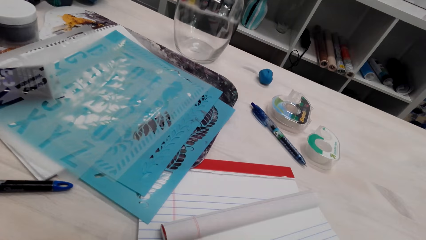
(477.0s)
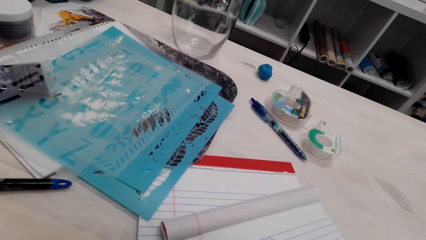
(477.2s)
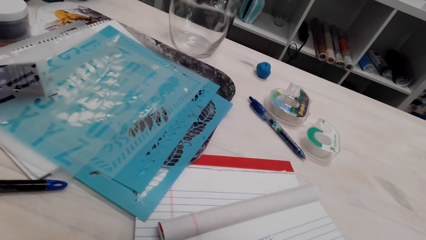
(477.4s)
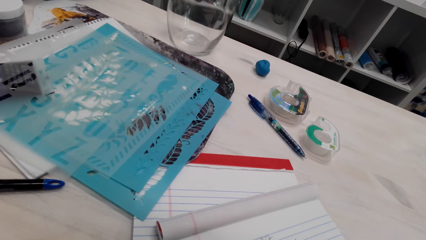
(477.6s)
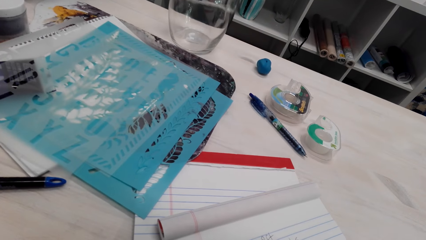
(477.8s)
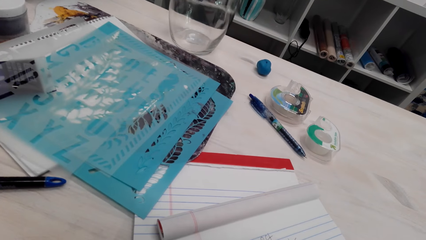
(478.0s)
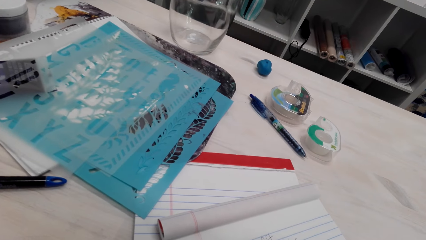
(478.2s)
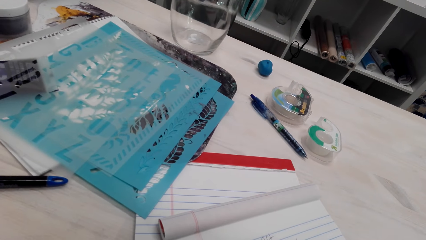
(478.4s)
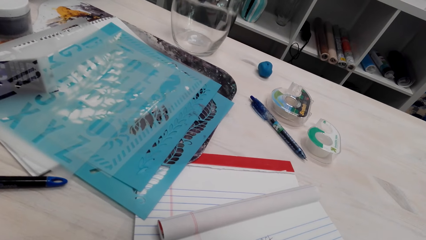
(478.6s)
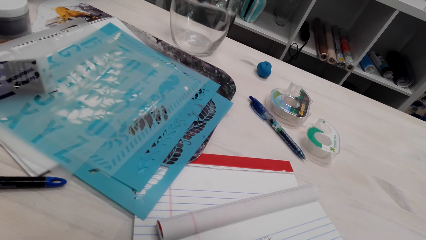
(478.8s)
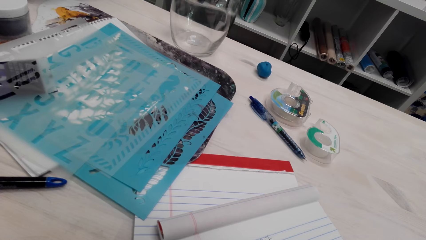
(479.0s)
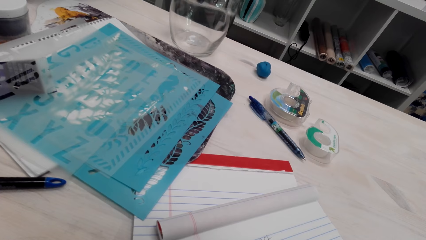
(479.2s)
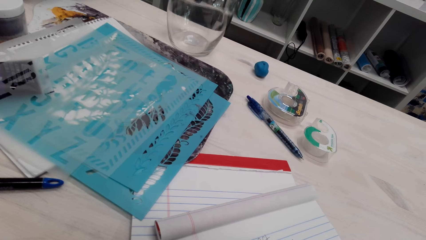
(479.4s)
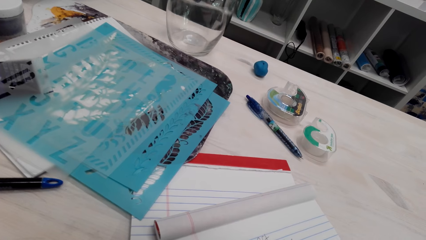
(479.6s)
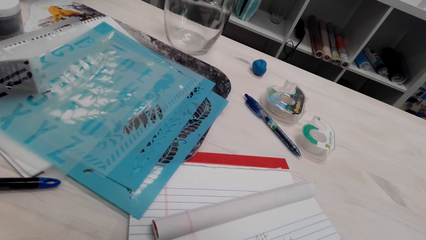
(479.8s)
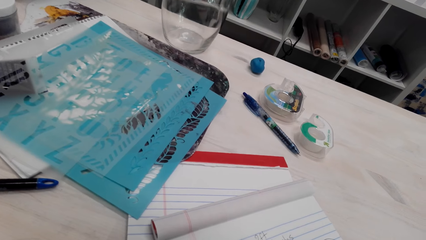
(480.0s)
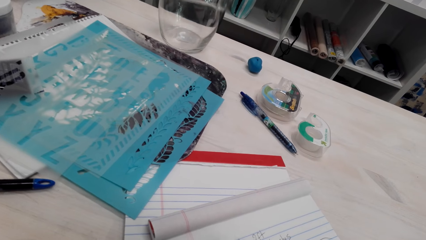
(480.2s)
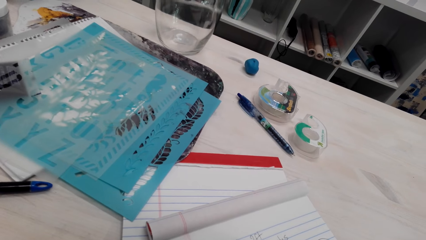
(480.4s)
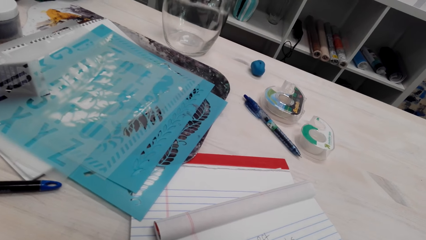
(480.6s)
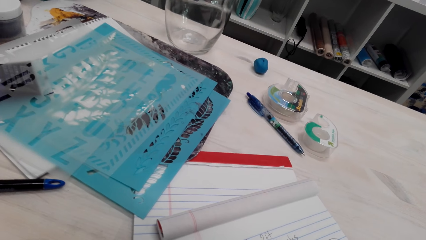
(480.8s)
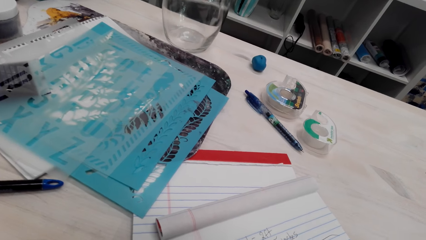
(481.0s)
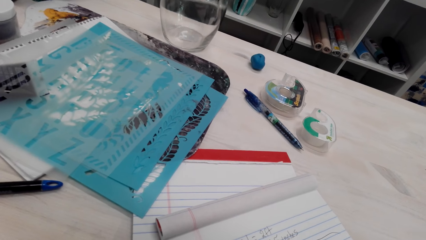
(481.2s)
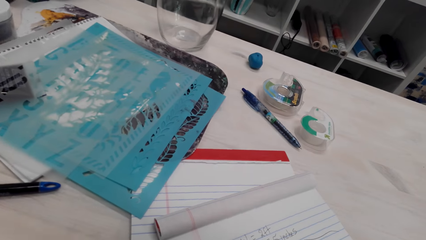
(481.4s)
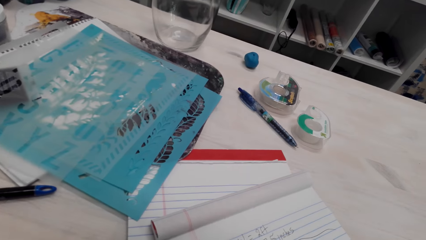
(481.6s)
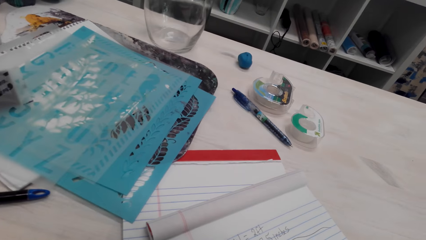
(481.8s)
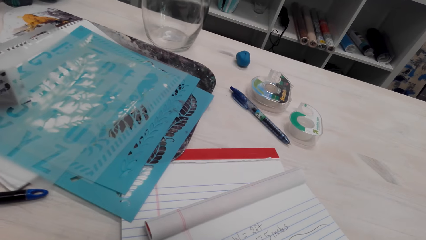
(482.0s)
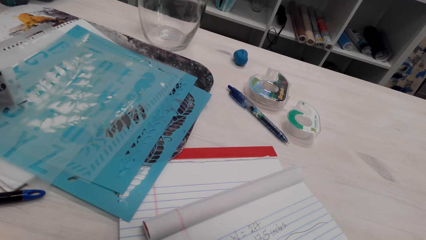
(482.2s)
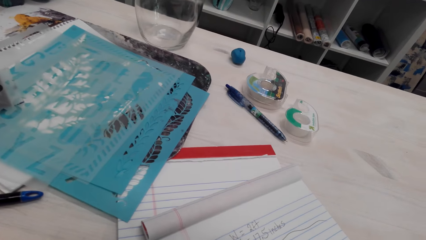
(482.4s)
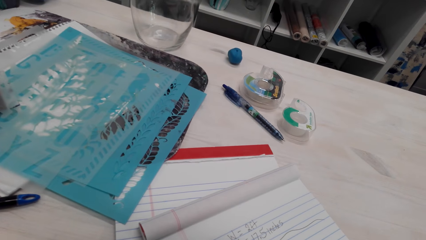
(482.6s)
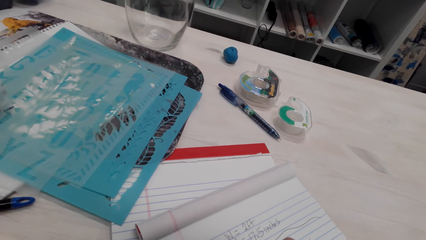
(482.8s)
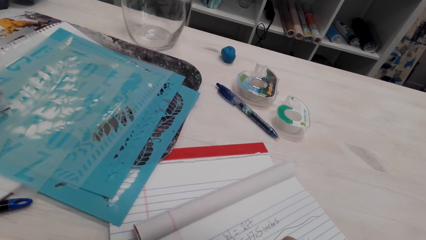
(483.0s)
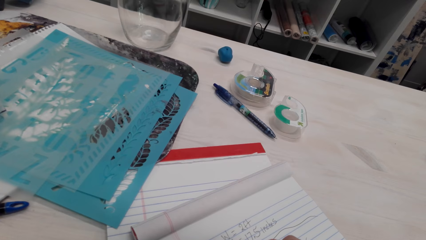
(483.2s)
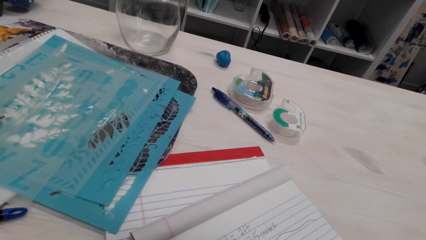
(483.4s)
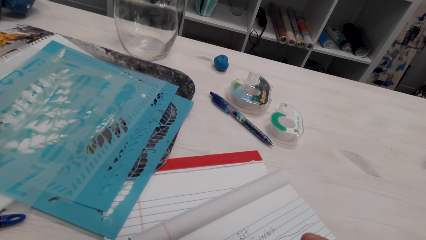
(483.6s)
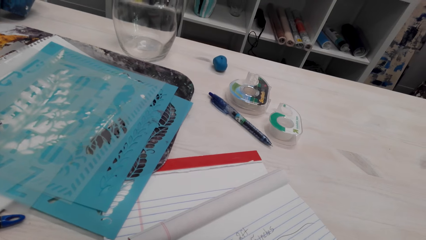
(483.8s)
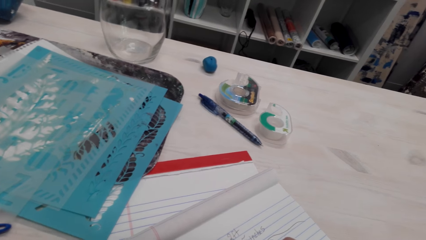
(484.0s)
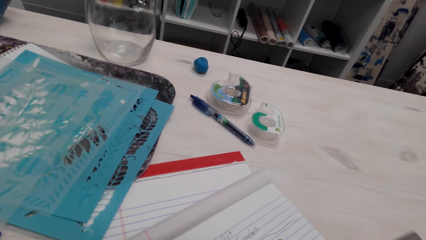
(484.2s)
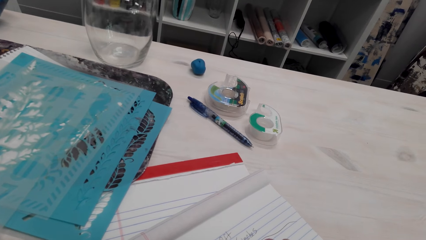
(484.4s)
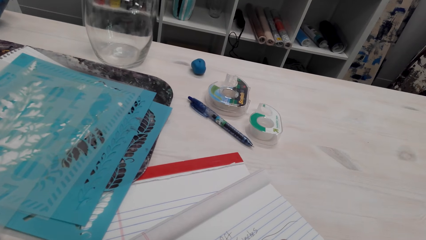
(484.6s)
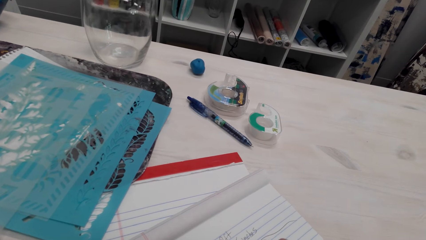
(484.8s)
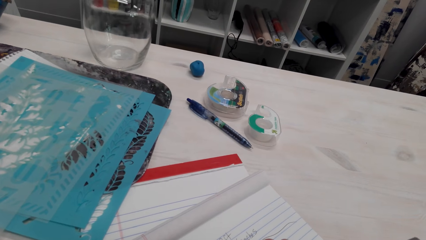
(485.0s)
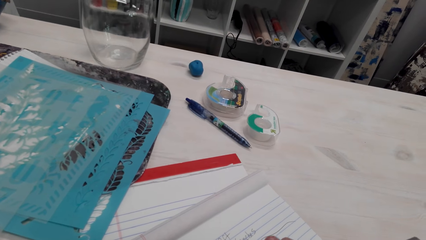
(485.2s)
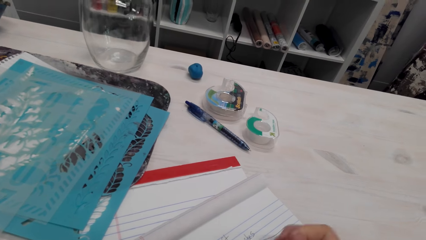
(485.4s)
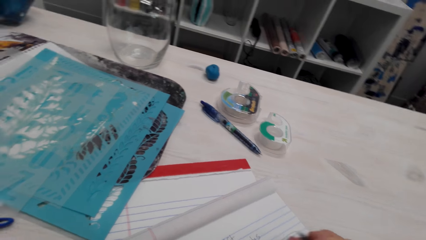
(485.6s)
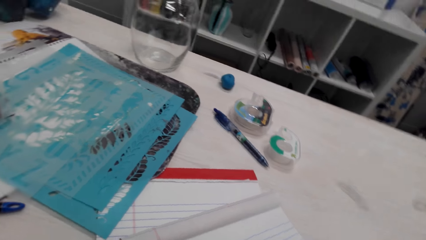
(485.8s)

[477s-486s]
The camera wearer writes on the book.

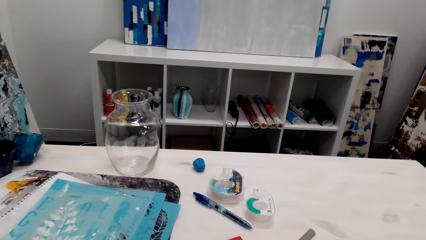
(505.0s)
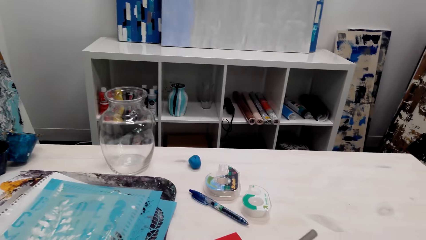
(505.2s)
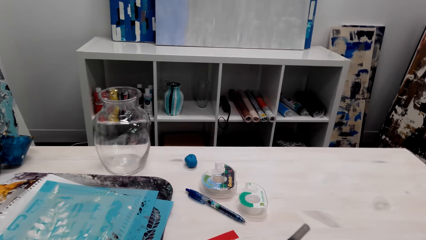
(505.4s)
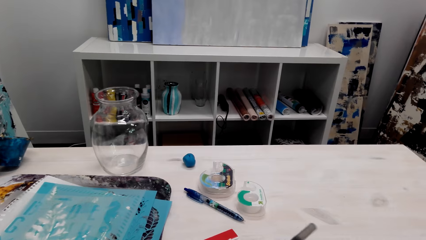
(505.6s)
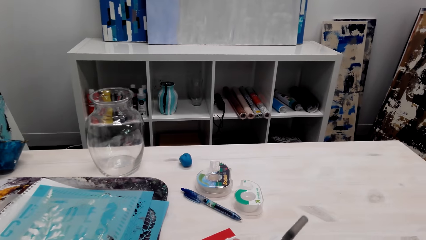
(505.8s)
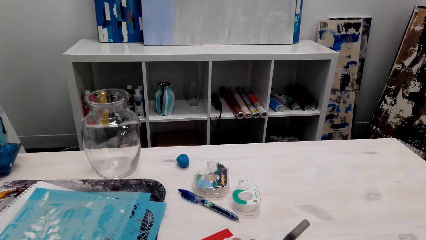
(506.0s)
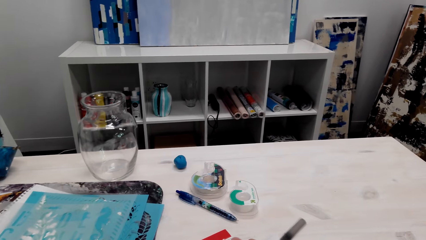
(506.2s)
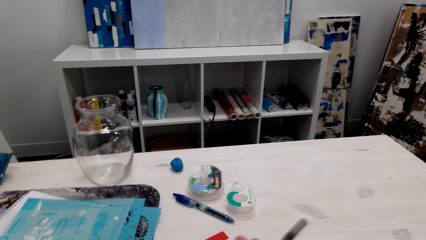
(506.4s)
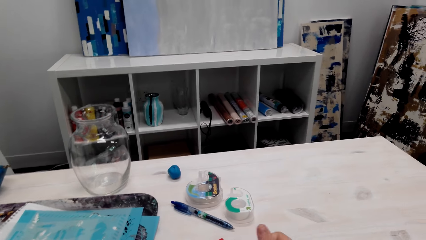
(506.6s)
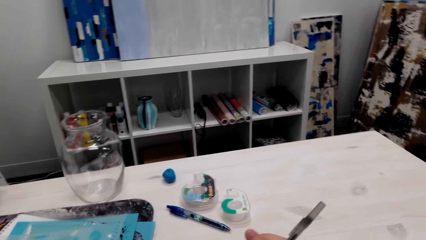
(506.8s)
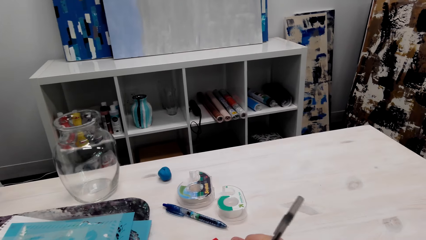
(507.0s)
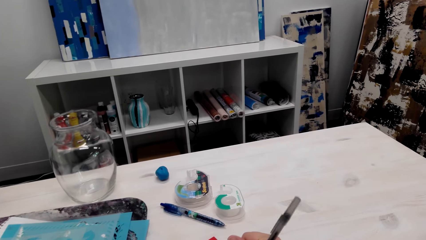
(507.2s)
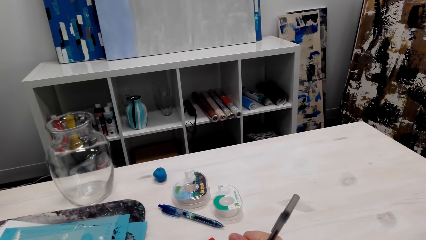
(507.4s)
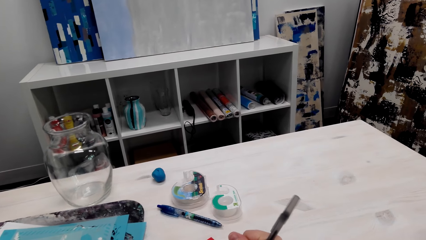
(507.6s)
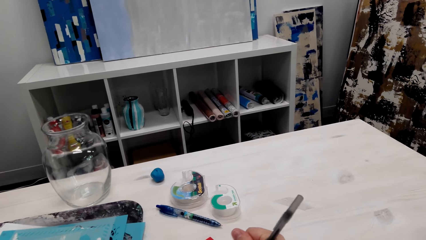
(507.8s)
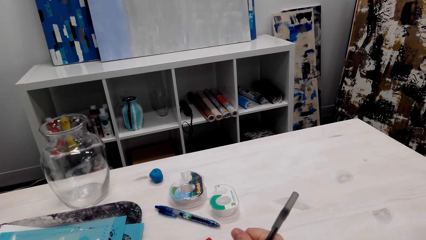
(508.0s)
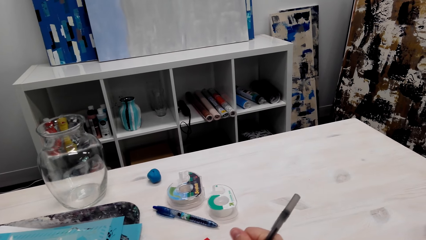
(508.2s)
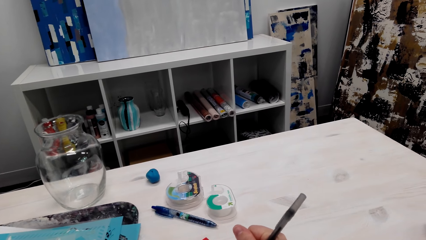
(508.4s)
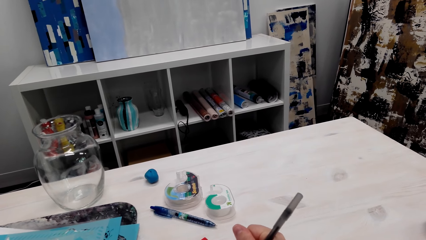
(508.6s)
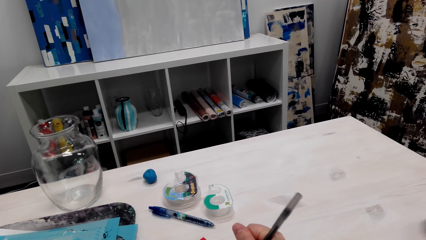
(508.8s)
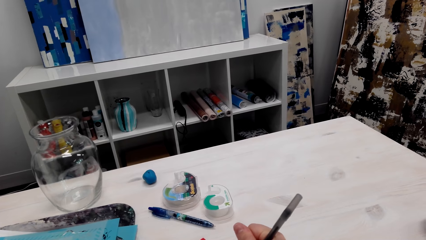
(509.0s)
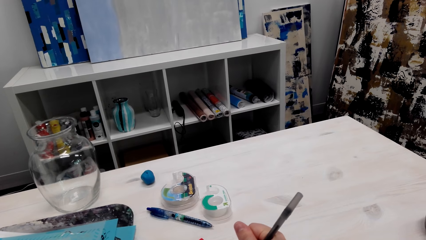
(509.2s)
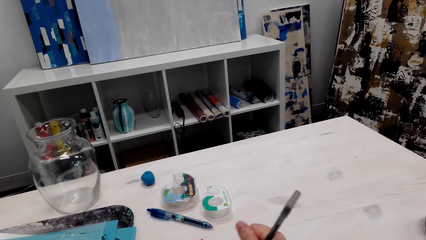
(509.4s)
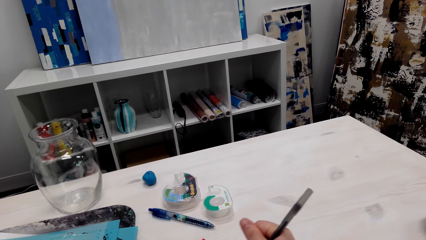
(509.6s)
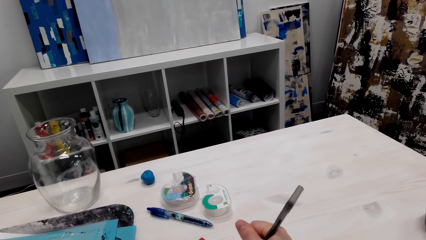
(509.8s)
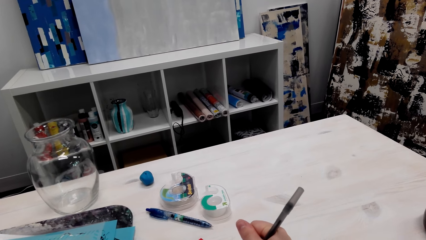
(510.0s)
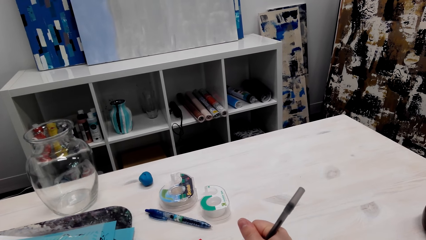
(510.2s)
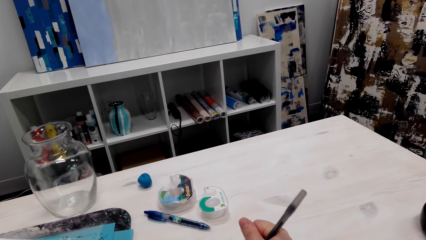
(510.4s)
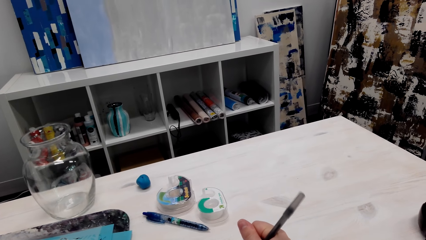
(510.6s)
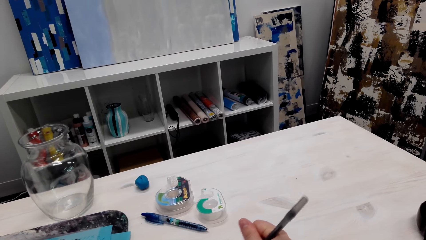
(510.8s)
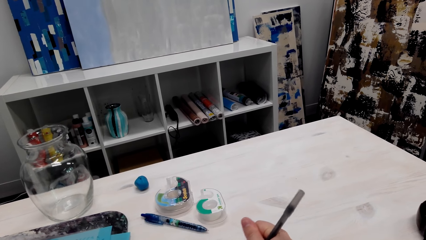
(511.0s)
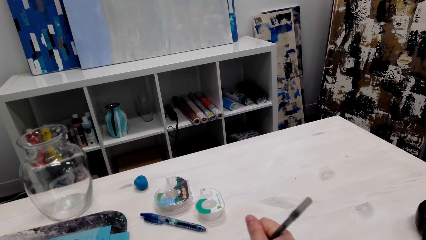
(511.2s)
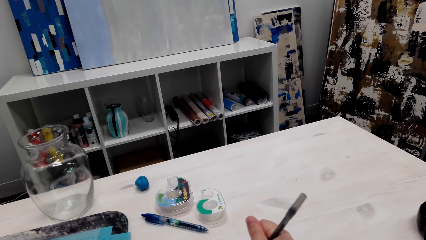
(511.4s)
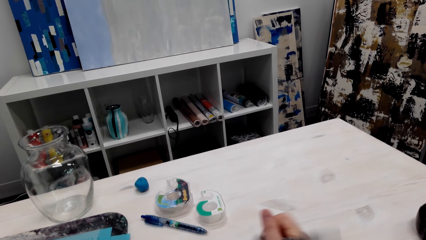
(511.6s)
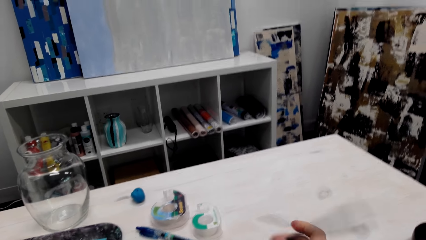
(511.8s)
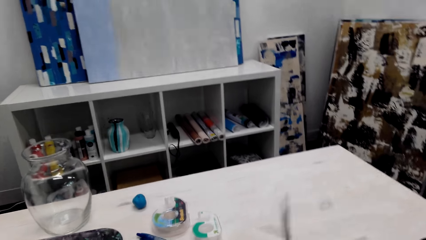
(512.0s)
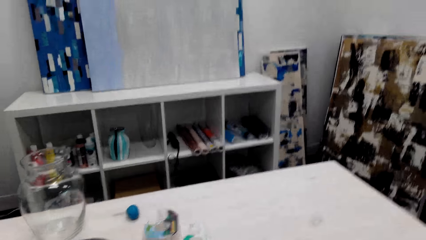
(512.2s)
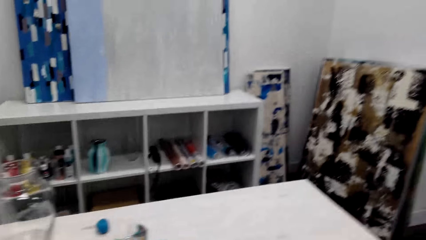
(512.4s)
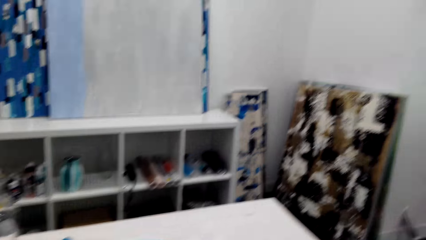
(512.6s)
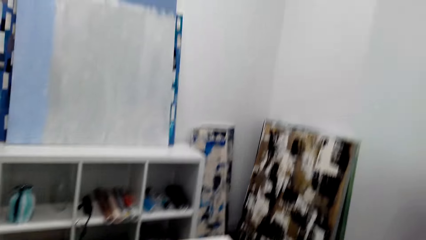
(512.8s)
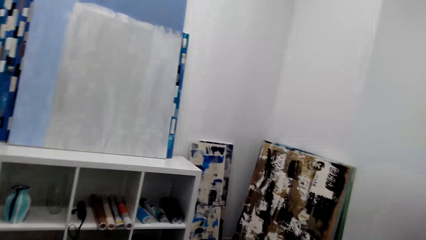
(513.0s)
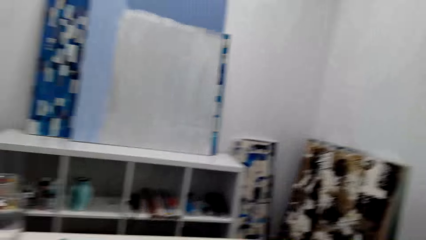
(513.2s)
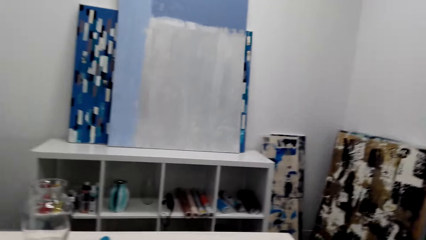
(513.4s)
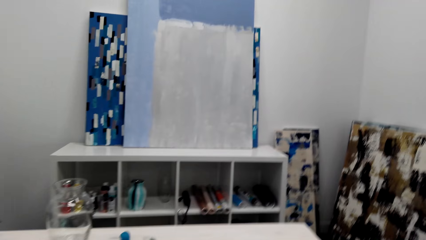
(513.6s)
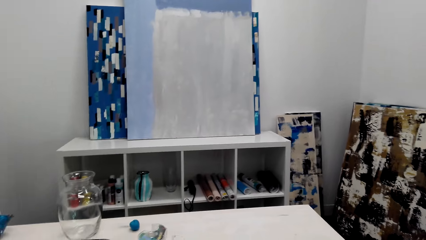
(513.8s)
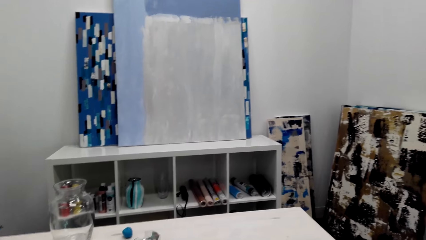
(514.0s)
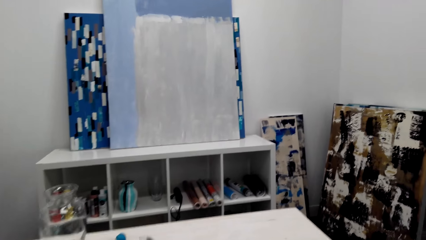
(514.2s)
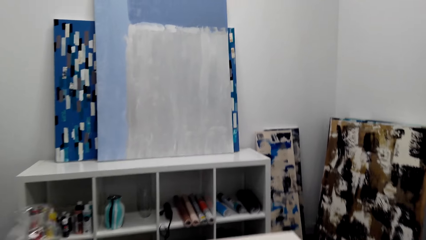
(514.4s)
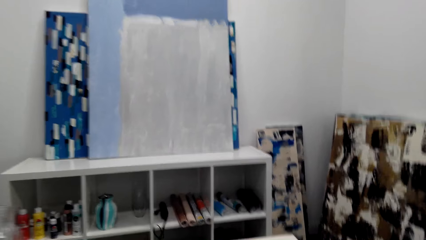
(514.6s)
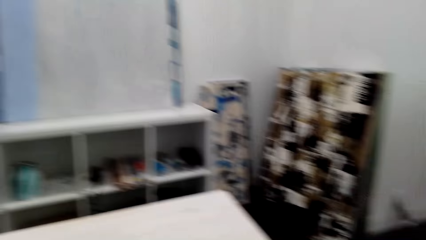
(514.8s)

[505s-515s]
The camera wearer writes on the book. They look around the room. They place the pen on the table.
